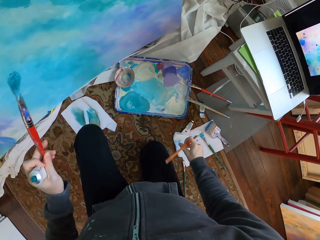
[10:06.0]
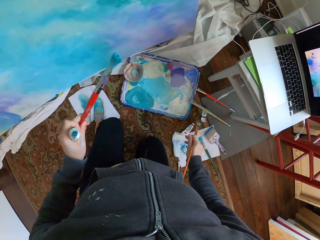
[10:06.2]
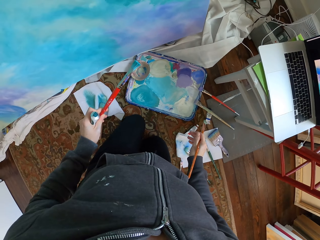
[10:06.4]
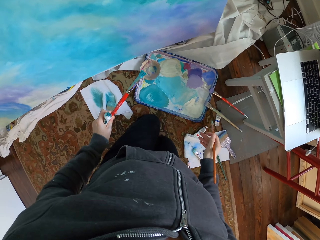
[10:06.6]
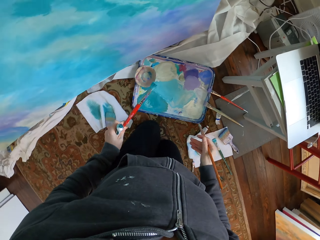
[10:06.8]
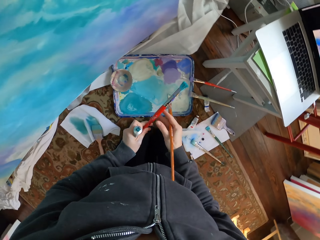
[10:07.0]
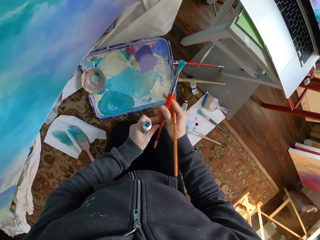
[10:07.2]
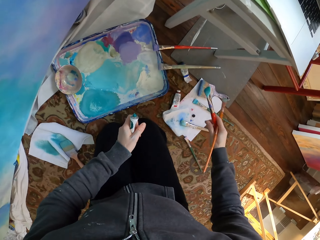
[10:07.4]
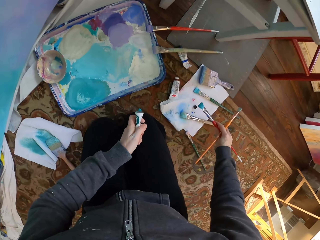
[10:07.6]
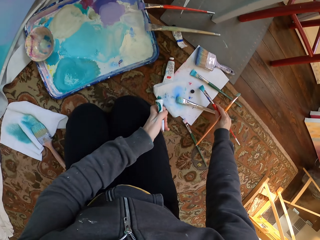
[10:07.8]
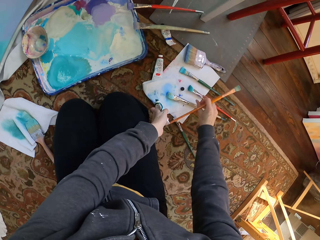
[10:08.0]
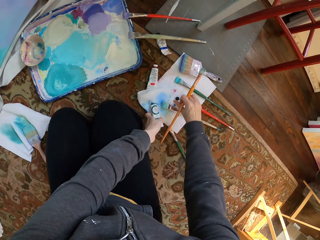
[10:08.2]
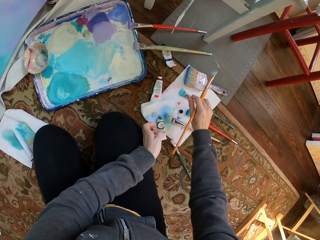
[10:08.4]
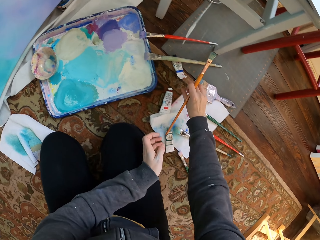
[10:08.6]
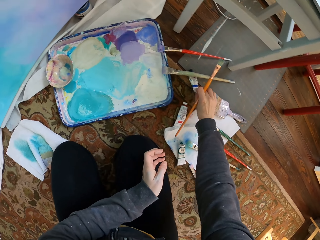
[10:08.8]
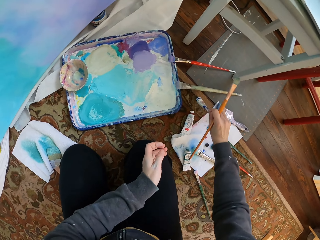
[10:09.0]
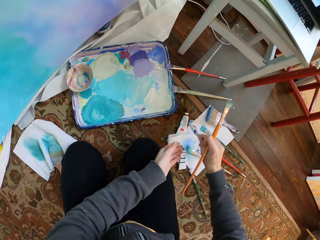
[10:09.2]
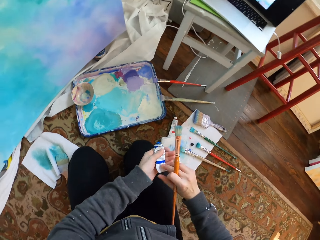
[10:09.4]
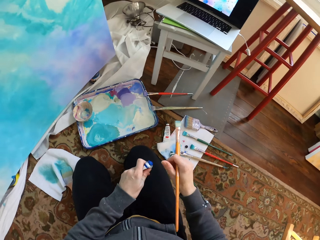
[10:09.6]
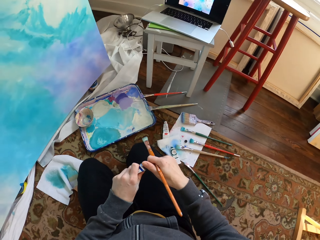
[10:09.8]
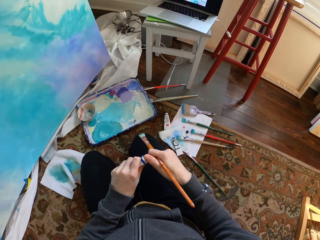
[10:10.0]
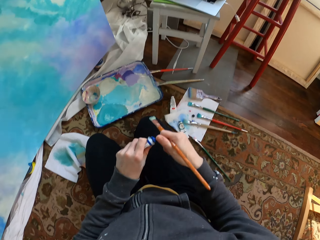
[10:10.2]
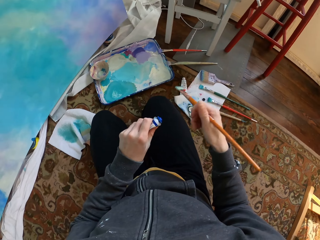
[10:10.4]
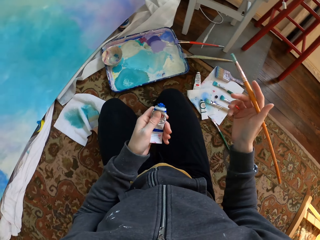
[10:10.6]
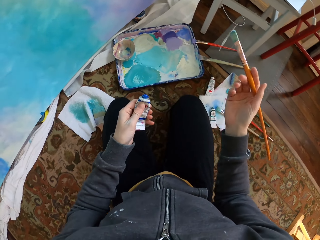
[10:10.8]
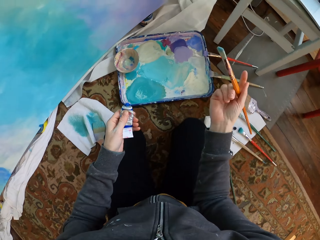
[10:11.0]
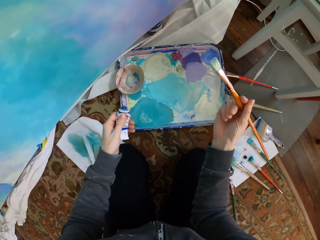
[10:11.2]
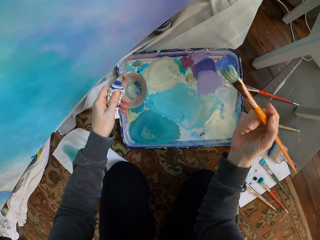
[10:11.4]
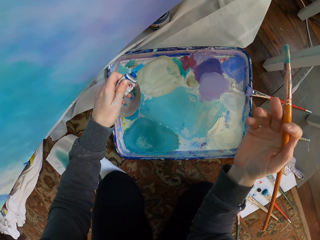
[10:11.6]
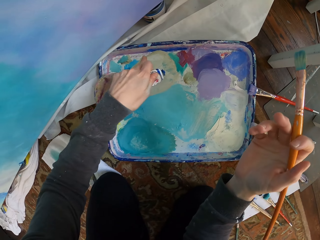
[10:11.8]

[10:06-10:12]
The camera wearer kneels down on the mat. They drop the paint brush. They drop a paint tube, pick up the paint tube and open the paint tube.

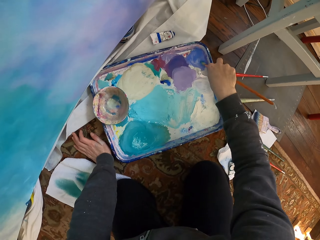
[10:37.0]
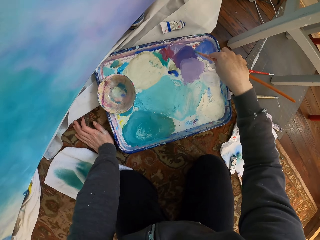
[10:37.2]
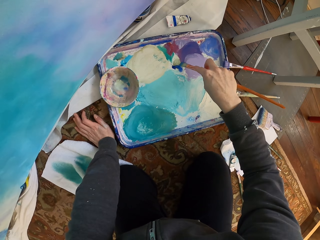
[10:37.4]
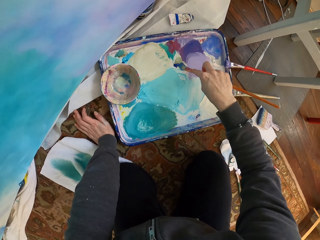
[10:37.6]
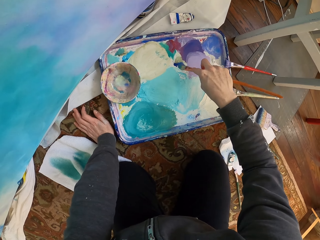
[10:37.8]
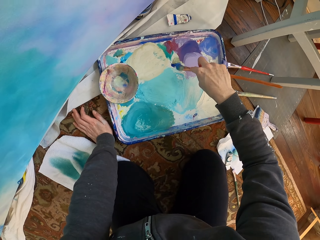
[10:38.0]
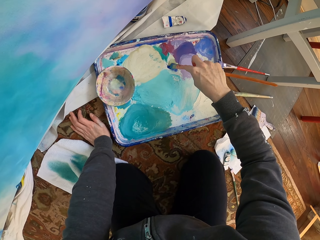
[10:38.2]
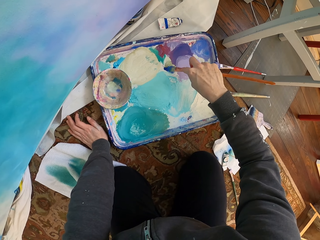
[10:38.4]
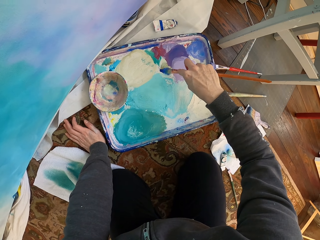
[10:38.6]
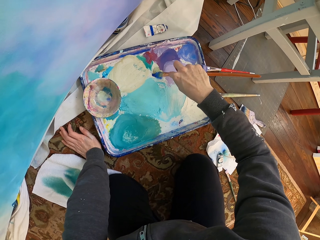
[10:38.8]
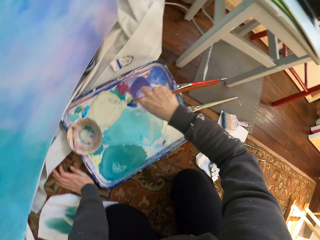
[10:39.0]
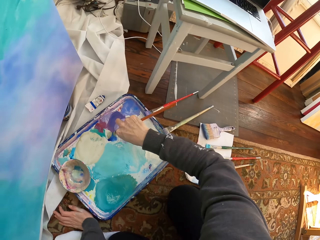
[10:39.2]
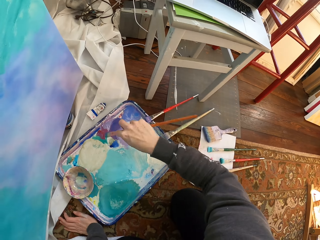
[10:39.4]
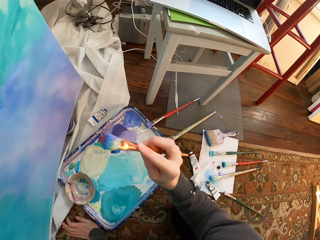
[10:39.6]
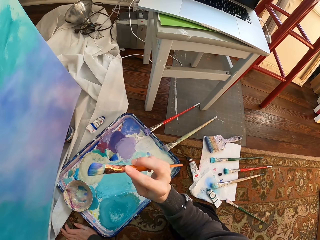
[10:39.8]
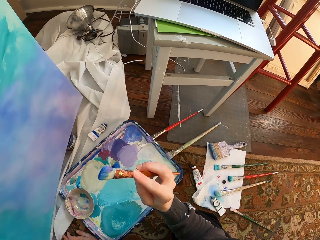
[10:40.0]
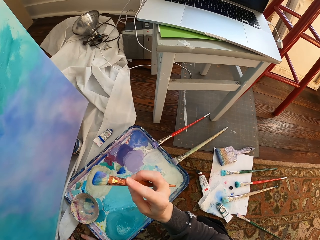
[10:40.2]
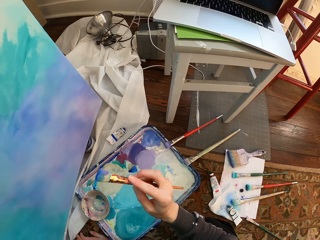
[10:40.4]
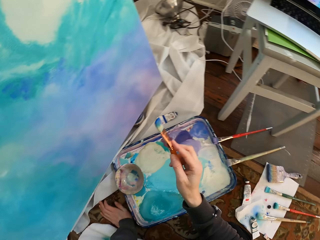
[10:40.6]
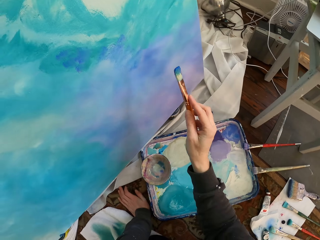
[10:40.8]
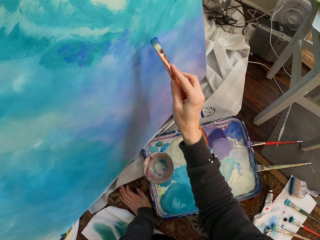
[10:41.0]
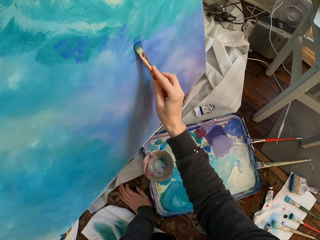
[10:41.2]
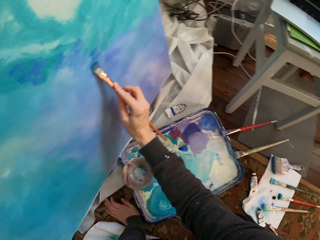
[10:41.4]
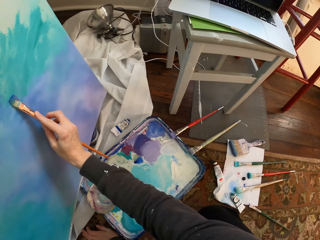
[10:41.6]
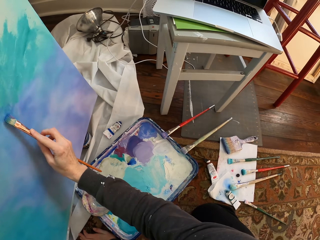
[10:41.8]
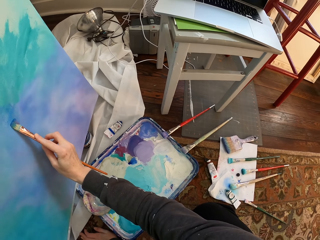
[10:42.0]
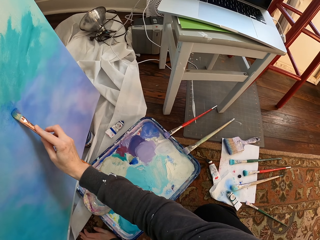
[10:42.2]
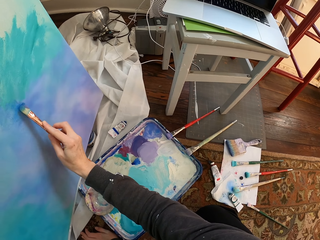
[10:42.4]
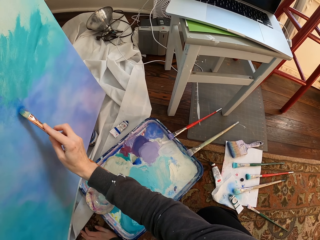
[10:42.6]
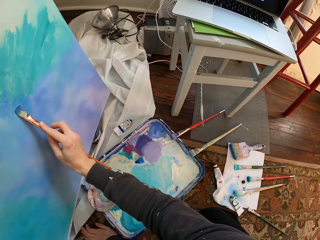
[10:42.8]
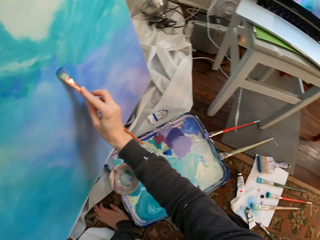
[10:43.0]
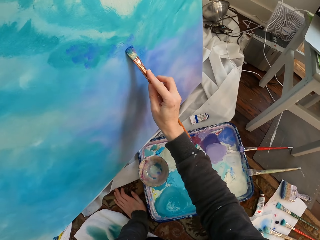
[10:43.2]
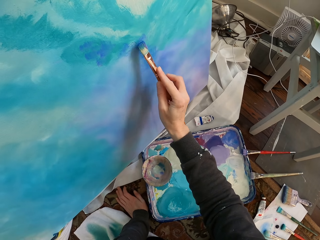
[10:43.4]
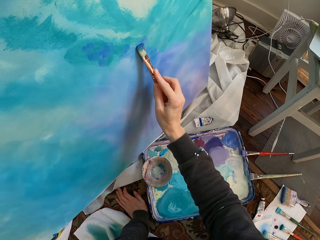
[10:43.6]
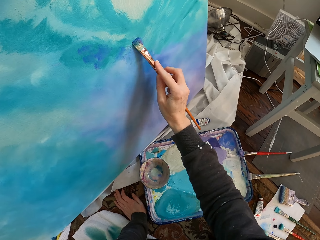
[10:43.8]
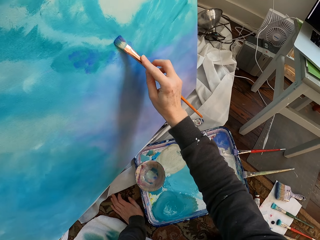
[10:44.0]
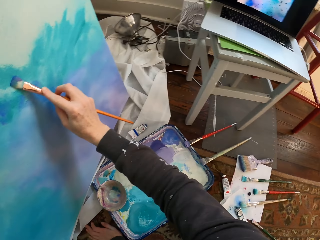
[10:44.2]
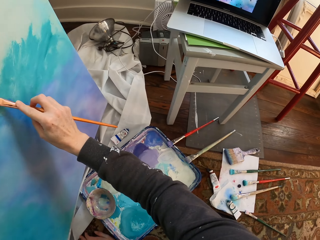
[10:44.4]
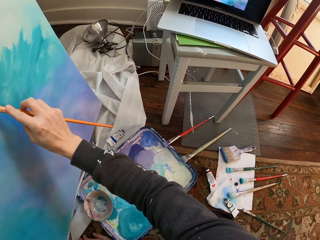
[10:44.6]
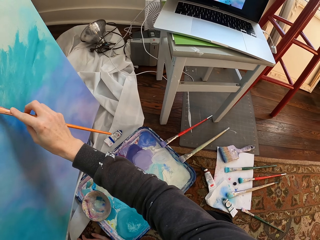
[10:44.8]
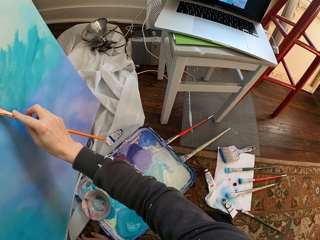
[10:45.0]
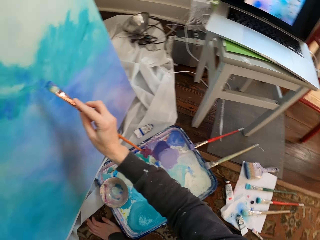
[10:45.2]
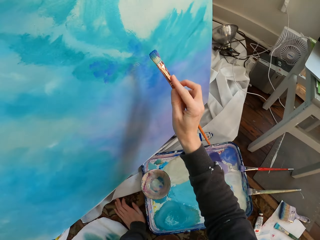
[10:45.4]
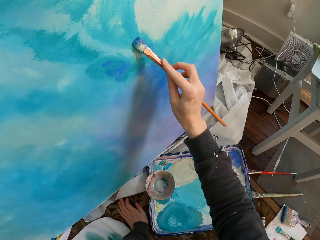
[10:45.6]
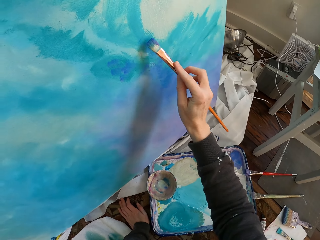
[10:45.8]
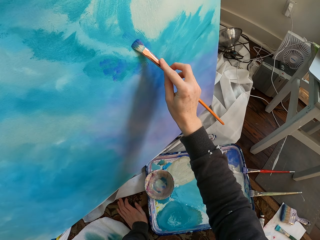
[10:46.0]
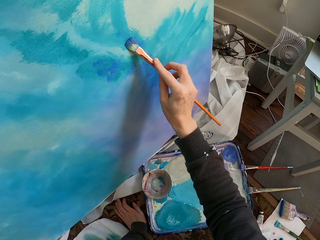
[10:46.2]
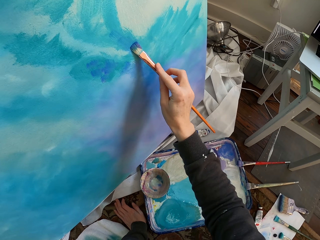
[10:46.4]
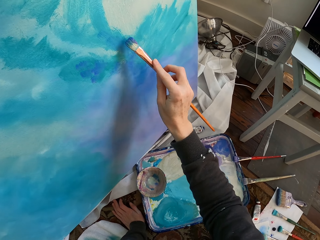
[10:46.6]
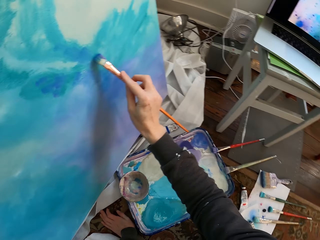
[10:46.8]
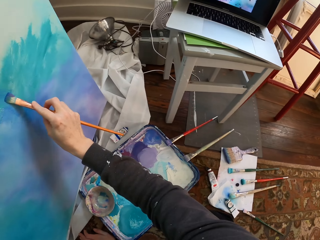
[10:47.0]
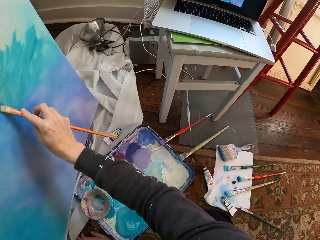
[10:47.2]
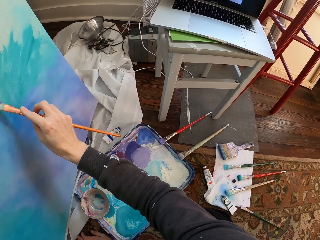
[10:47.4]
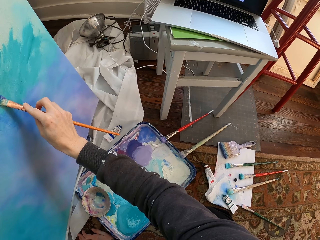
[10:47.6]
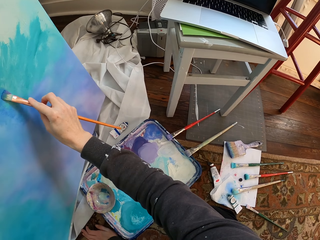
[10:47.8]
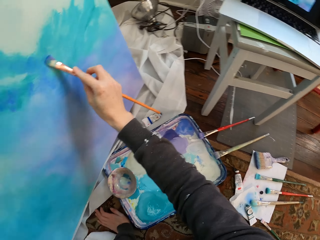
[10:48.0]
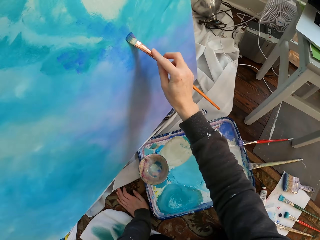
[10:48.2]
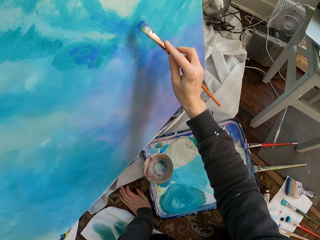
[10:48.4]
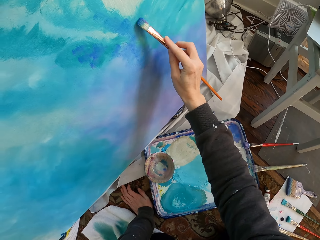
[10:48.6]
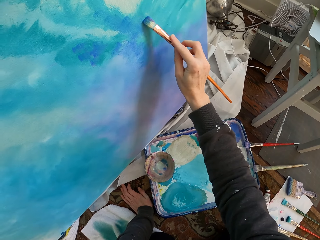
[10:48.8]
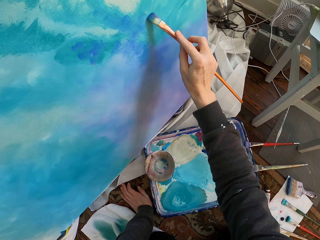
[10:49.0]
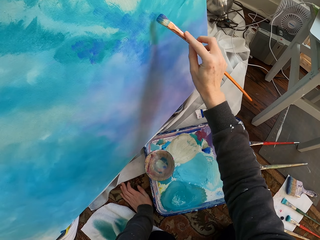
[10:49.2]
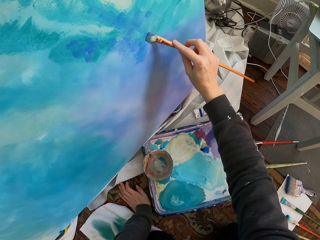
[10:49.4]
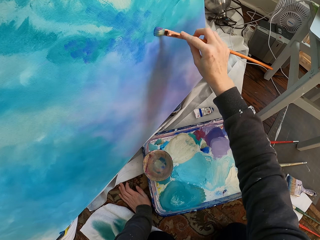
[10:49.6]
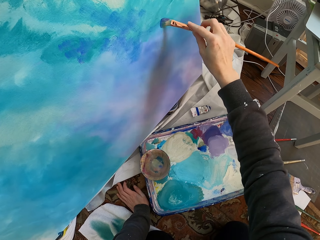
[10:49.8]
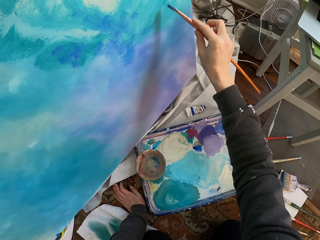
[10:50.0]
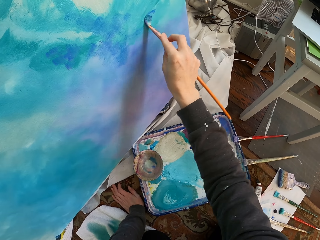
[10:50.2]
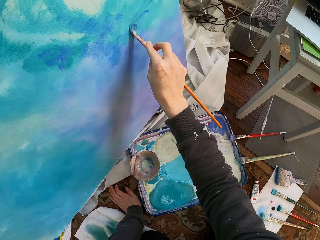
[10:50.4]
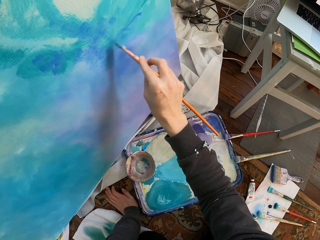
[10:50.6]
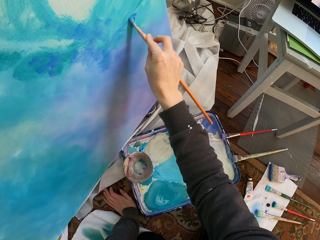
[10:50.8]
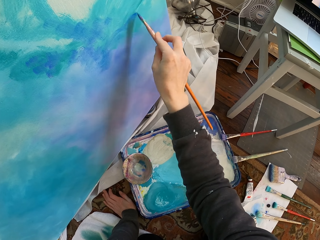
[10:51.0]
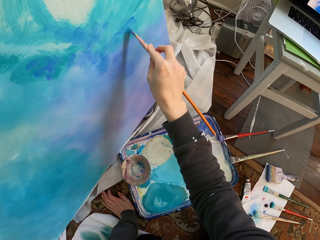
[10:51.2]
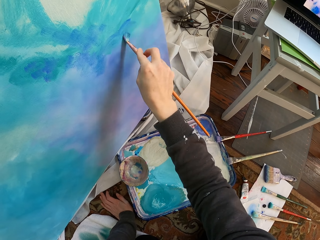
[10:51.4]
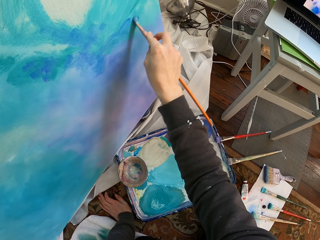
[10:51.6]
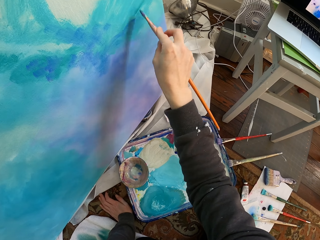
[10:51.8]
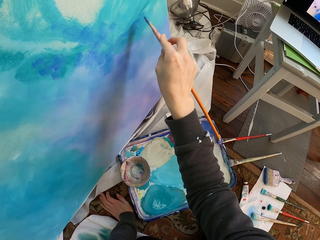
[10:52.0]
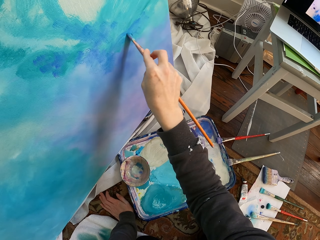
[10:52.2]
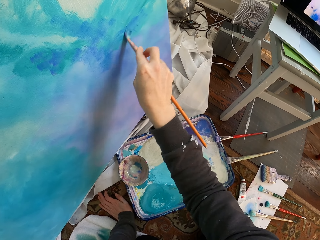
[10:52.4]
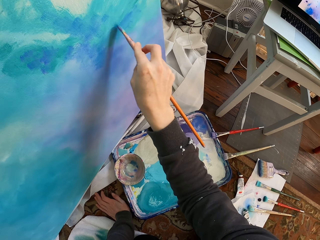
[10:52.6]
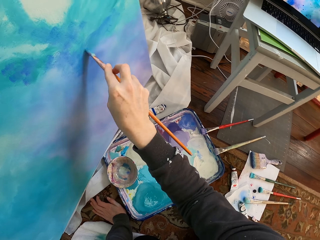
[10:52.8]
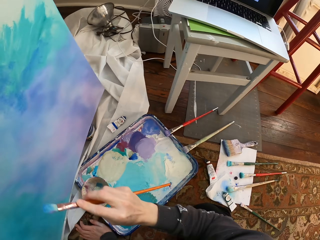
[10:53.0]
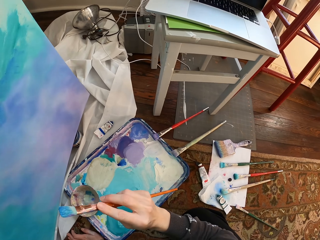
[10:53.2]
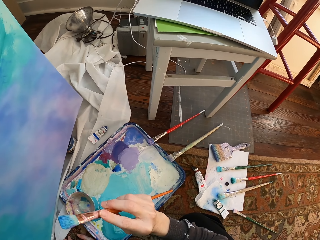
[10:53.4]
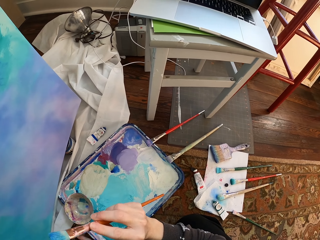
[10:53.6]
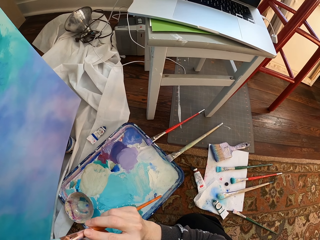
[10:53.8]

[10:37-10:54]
The camera wearer mixes the paint. They brush paint. They paint the board. They paint the board.
